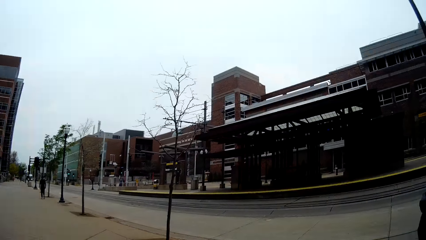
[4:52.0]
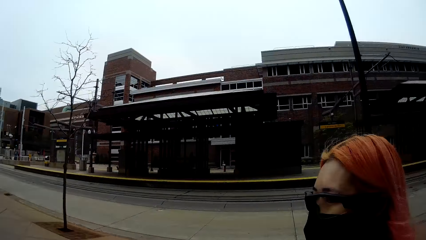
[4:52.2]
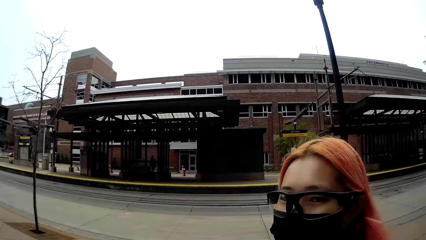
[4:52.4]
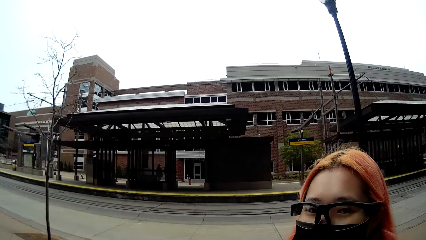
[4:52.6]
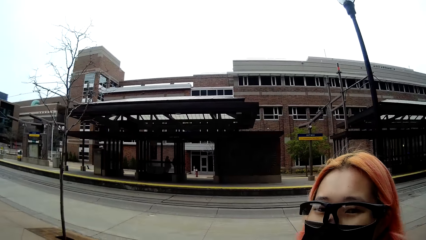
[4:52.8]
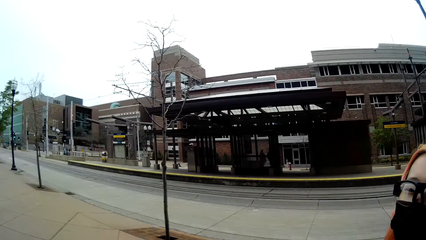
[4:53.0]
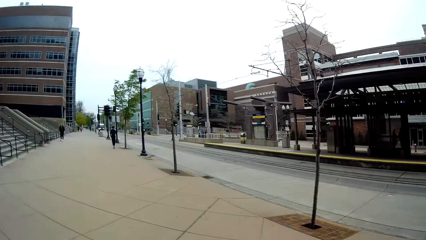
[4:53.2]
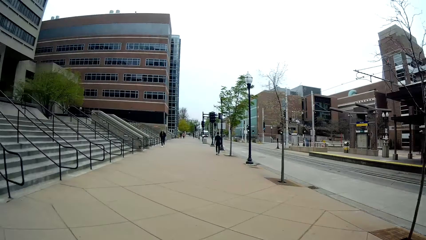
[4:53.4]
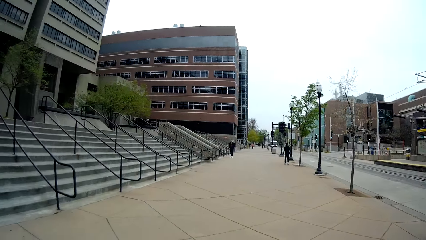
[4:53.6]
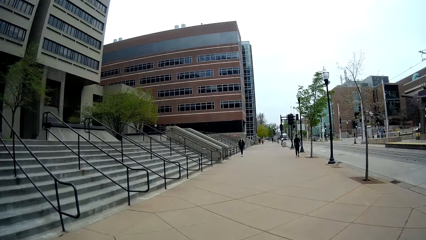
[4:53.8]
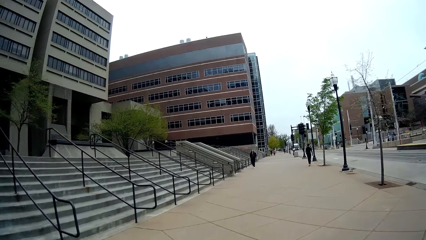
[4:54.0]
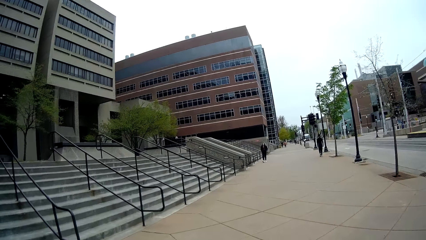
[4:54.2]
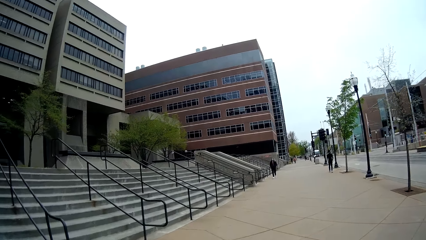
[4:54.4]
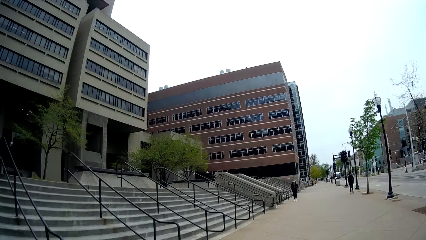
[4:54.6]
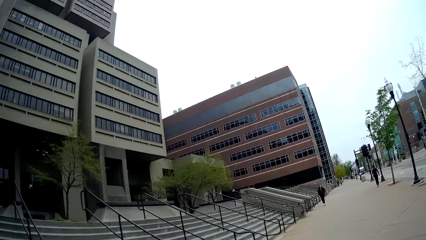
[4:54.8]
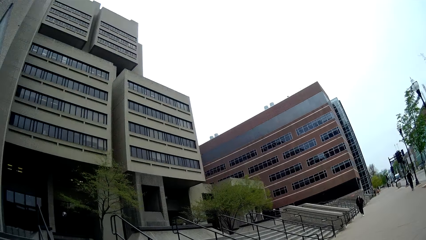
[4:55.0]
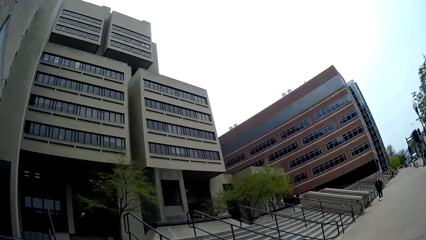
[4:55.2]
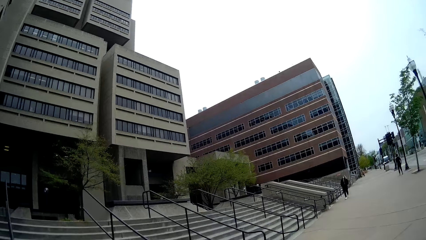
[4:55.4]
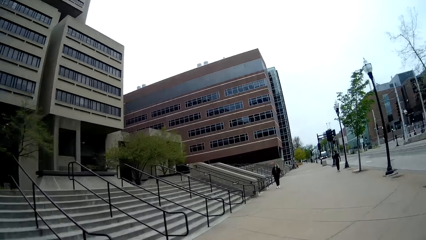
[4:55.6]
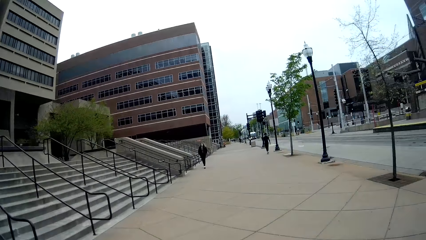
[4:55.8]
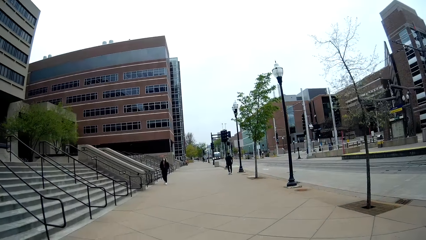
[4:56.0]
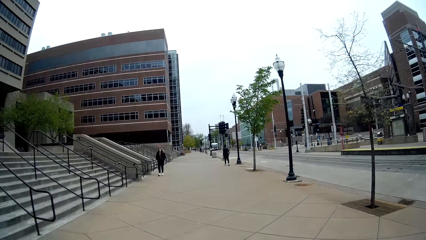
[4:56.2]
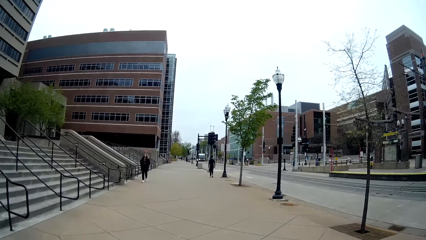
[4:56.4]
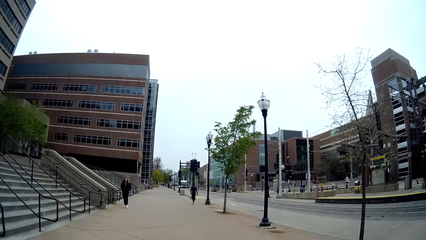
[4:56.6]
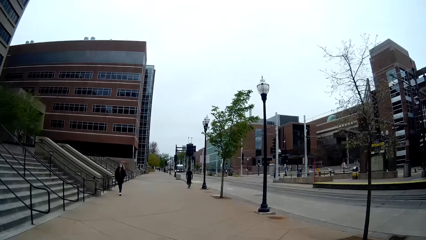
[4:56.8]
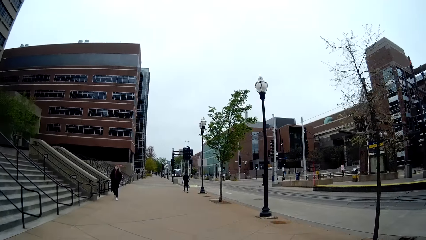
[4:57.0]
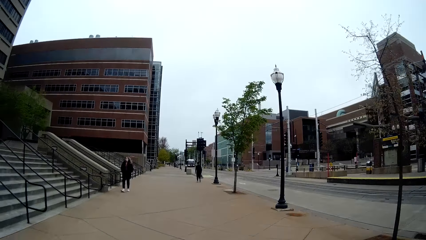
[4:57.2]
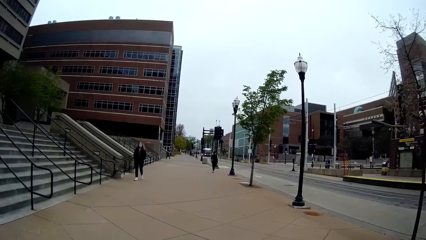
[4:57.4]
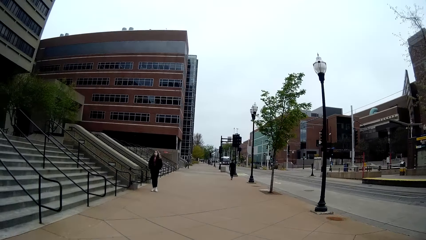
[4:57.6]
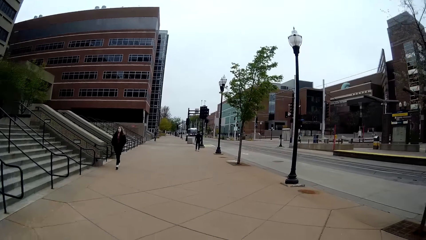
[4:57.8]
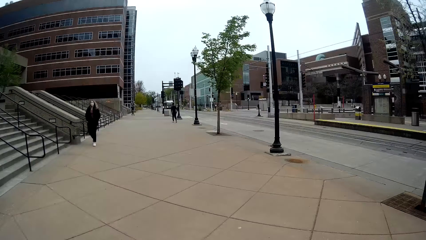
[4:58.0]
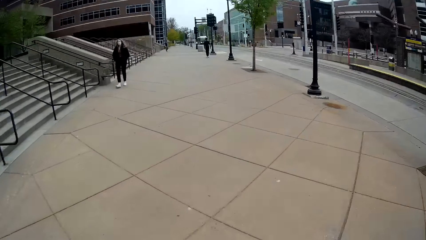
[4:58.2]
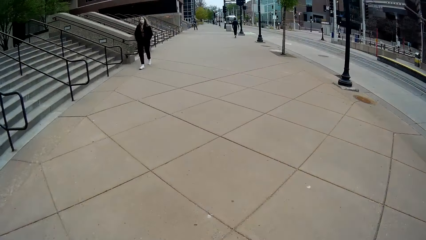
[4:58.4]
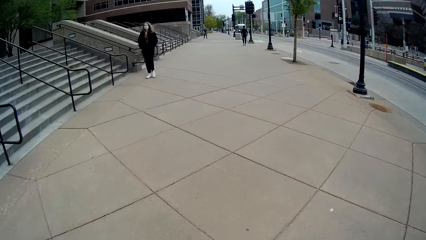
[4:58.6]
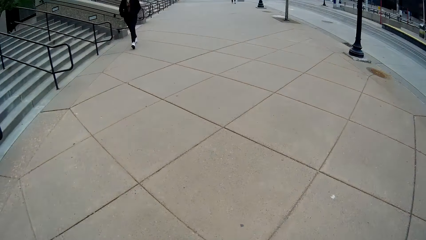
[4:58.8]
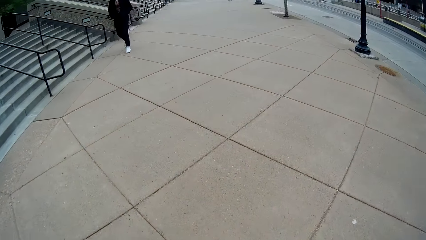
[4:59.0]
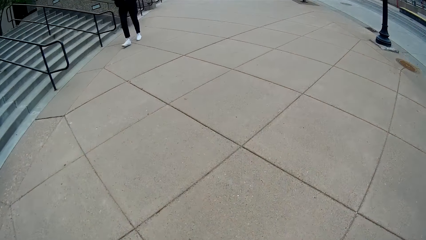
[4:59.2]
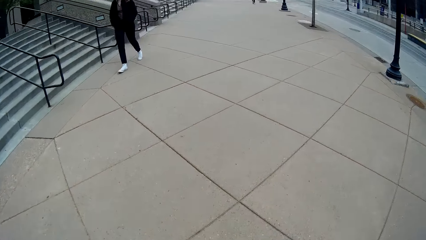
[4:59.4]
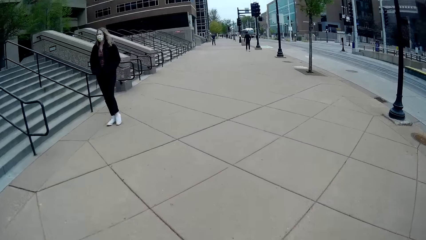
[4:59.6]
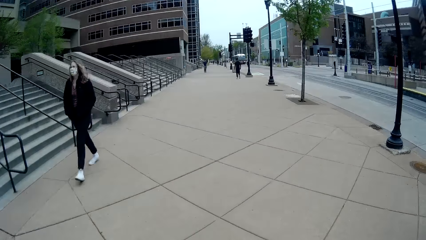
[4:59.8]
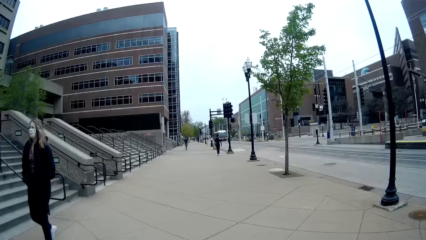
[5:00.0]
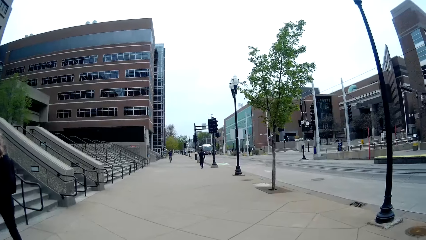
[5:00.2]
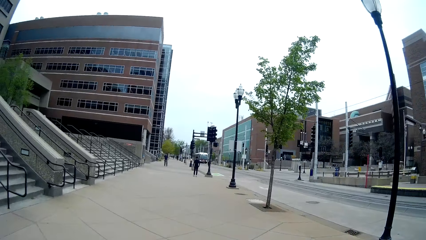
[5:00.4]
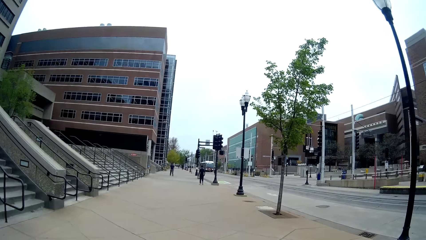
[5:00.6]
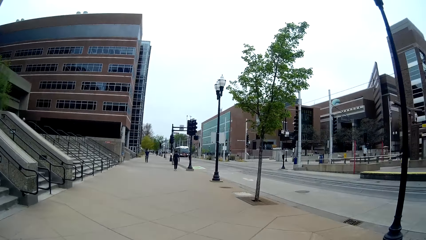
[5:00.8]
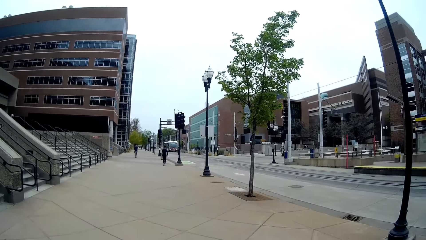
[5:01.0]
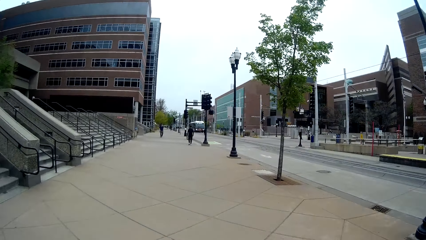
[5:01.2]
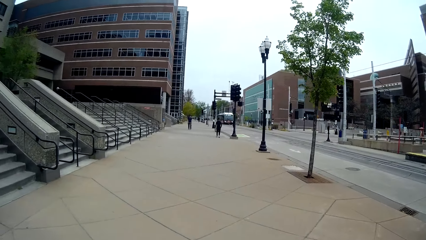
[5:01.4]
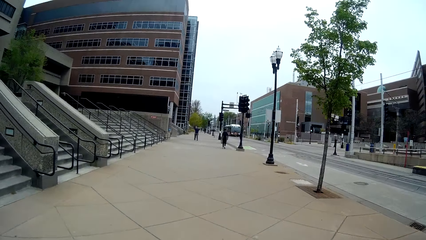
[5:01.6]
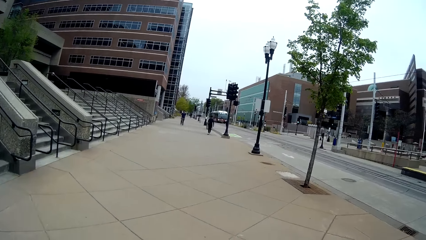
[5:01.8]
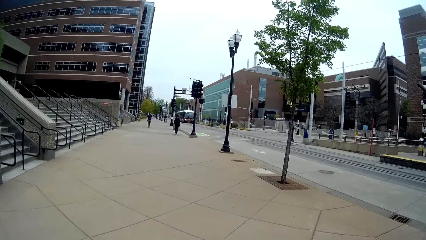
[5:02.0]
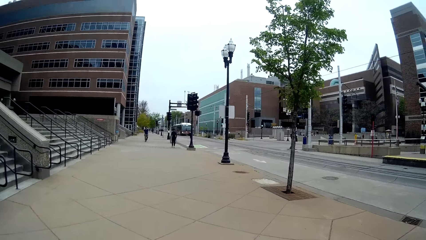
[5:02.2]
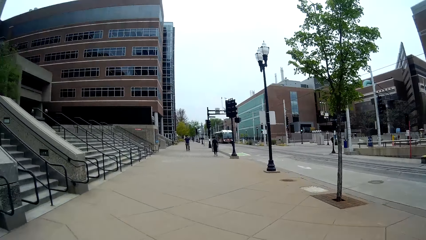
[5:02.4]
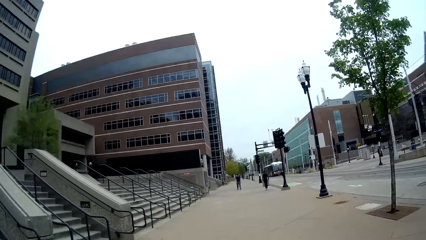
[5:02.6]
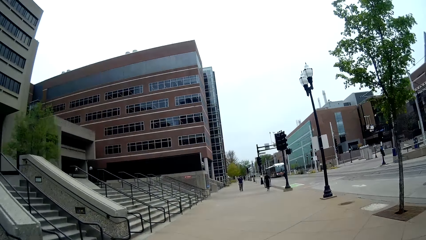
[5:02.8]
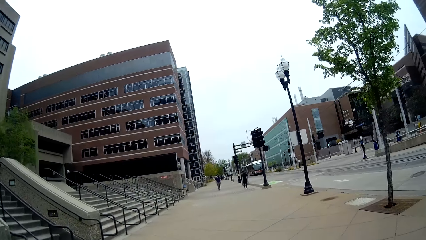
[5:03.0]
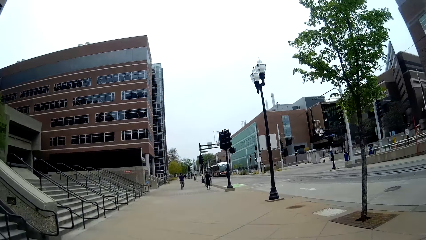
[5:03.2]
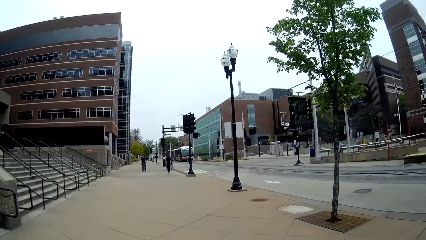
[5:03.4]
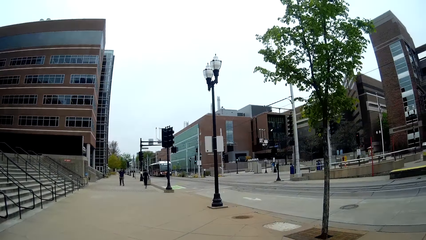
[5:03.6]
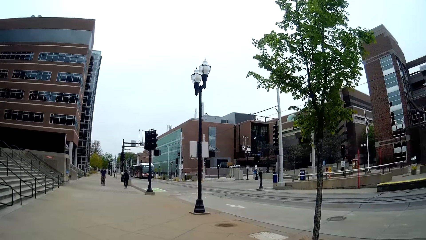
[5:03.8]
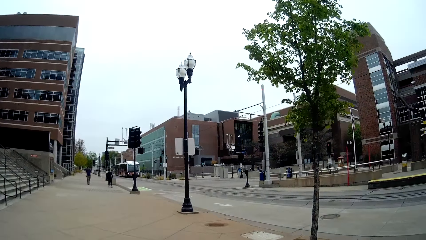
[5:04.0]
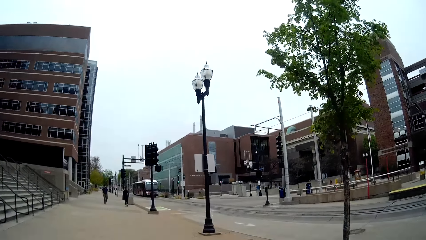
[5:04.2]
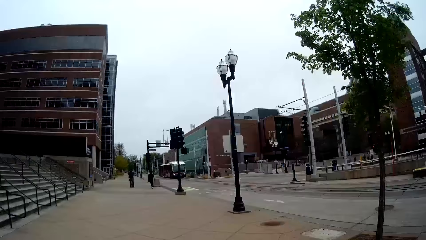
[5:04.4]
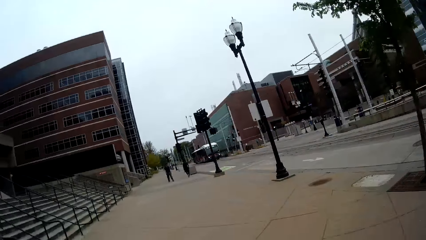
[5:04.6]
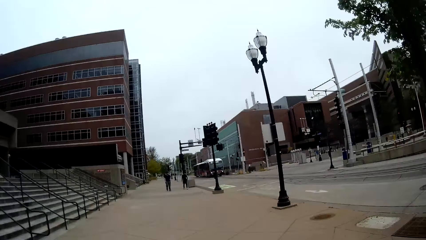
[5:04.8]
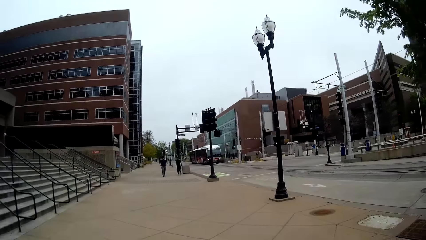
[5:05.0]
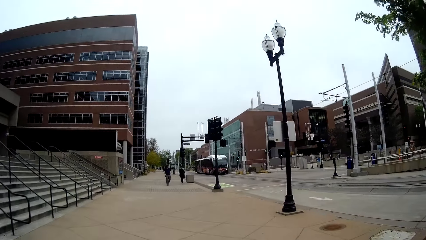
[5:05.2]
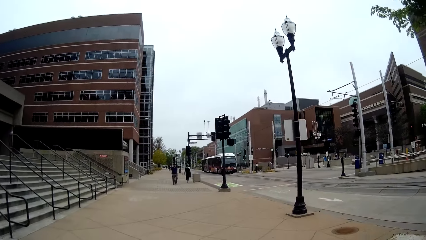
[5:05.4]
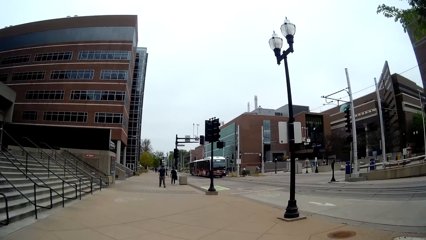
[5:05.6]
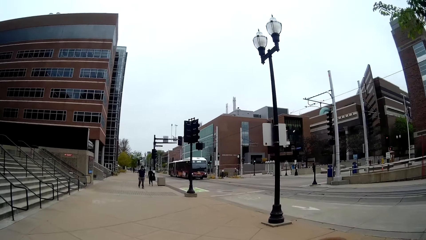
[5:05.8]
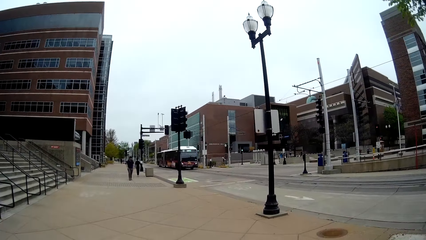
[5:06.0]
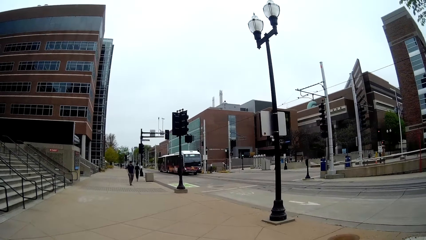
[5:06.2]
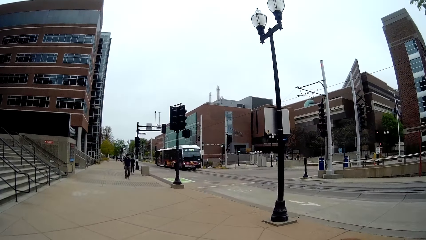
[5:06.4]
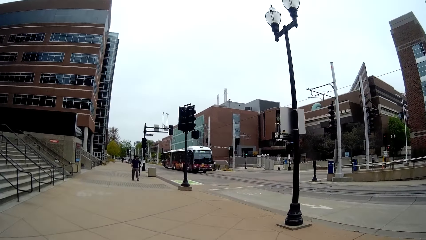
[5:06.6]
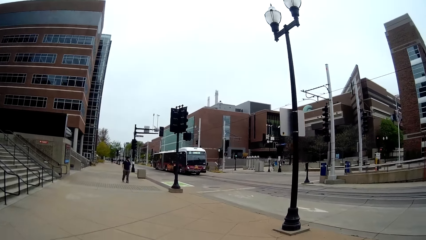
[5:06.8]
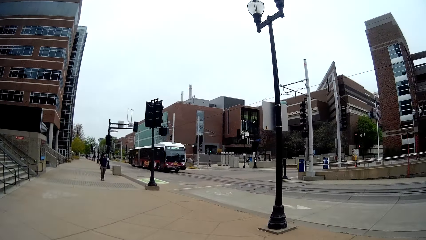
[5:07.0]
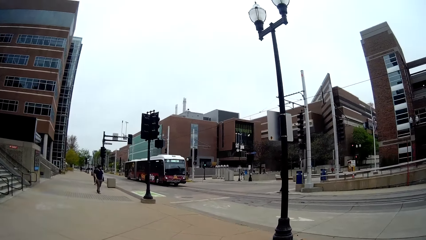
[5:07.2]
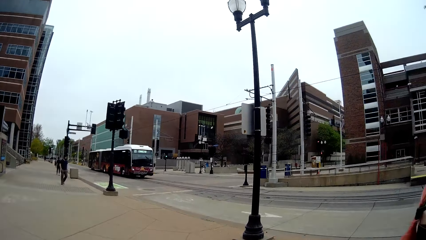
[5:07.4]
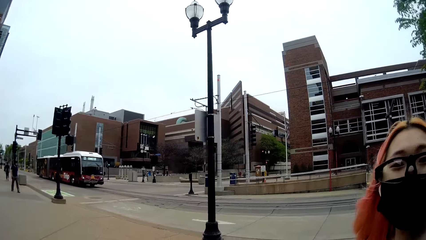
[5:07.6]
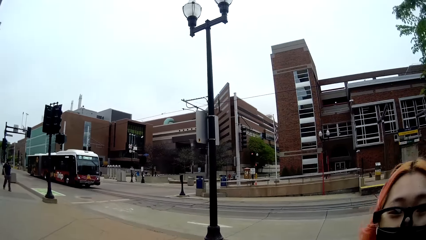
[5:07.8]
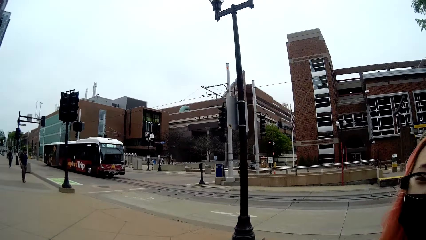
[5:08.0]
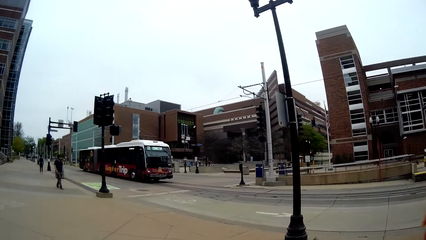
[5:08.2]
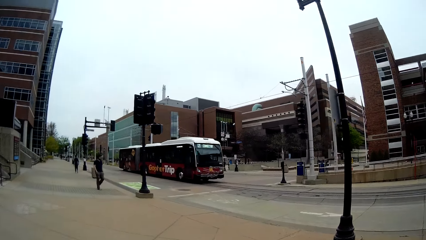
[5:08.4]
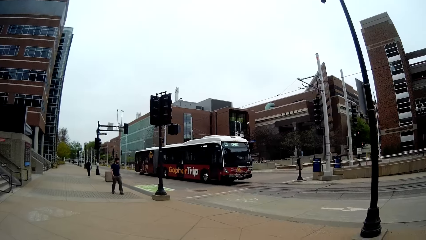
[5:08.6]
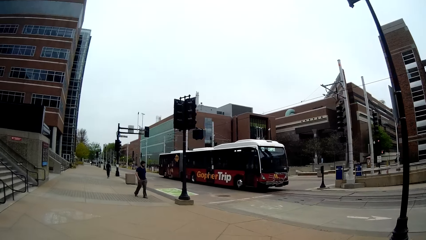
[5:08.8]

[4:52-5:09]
The camera wearer turns right. They walk around the street. A woman walks past the camera wearer.
